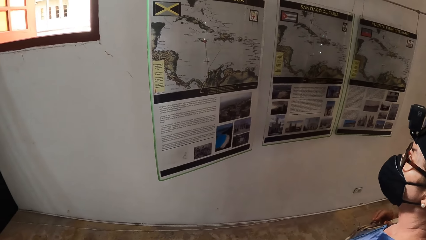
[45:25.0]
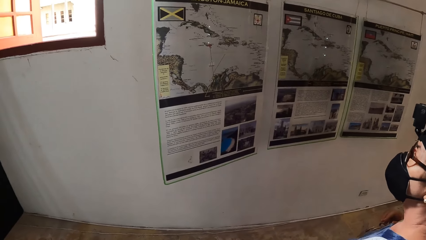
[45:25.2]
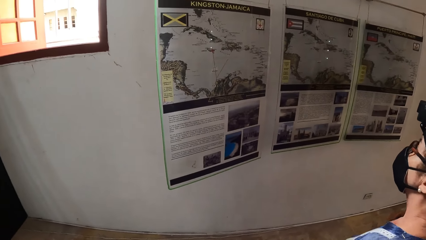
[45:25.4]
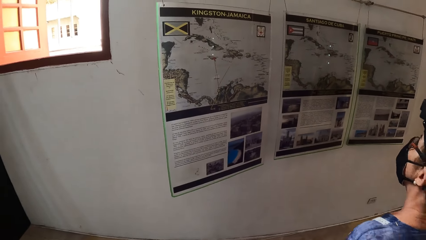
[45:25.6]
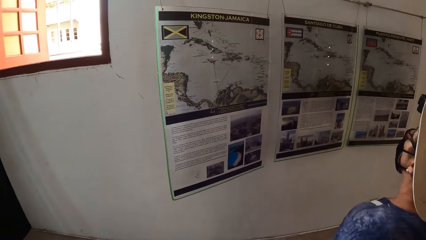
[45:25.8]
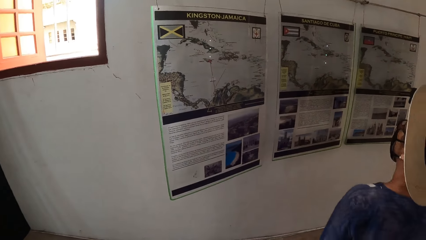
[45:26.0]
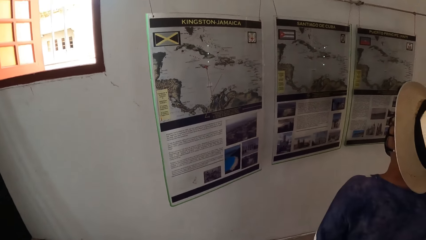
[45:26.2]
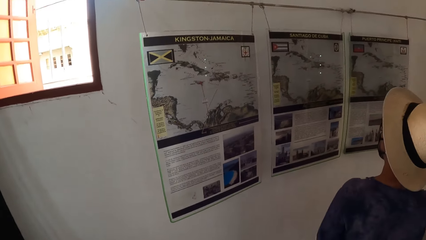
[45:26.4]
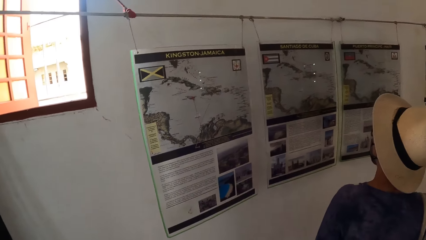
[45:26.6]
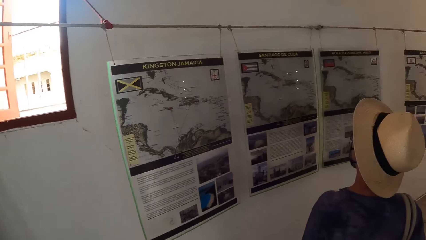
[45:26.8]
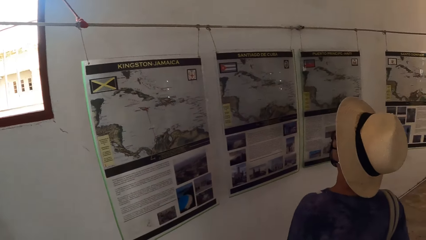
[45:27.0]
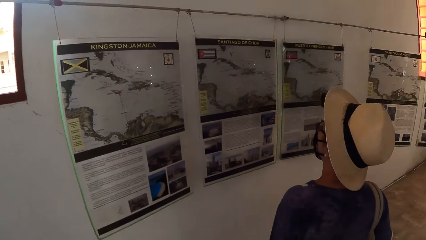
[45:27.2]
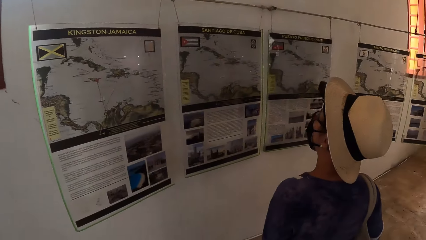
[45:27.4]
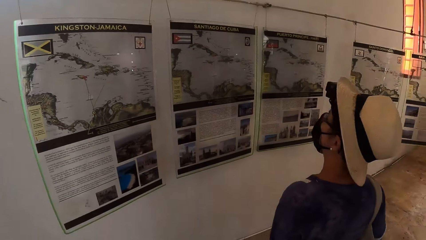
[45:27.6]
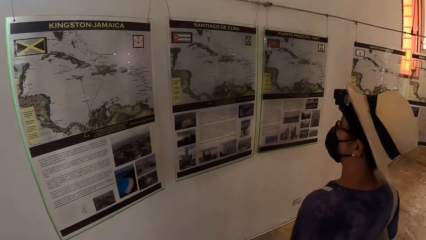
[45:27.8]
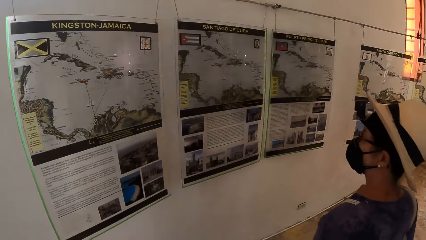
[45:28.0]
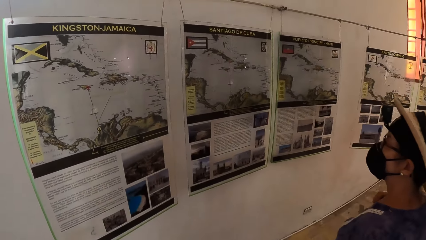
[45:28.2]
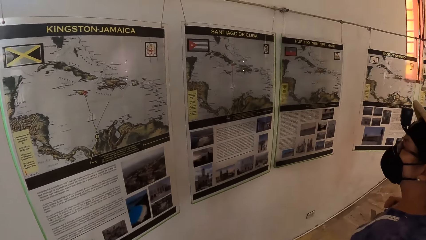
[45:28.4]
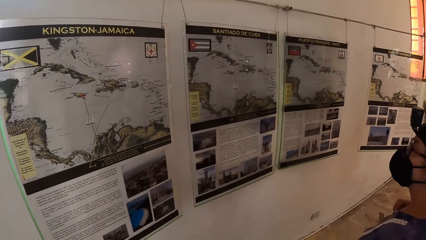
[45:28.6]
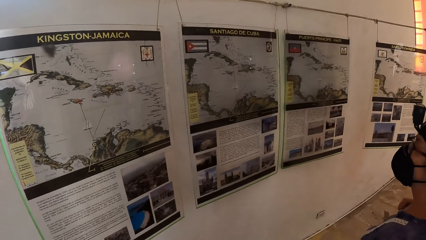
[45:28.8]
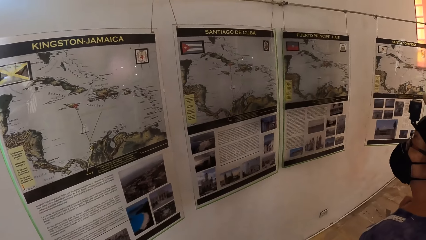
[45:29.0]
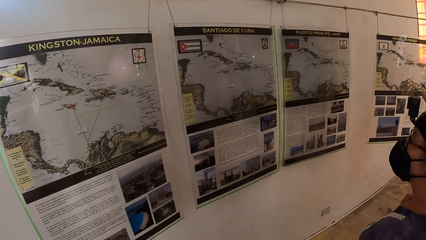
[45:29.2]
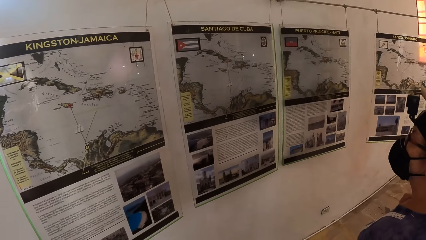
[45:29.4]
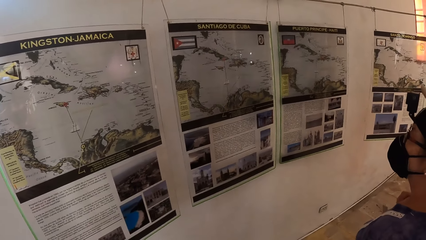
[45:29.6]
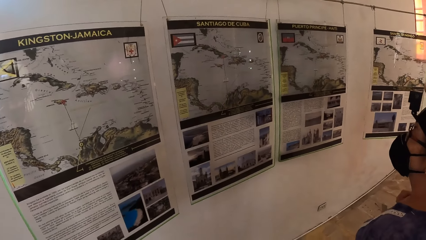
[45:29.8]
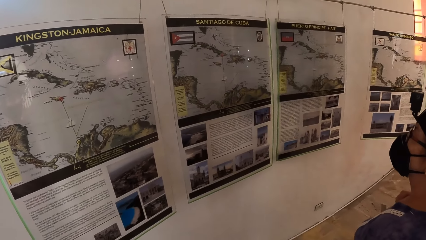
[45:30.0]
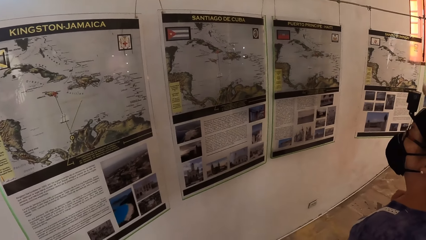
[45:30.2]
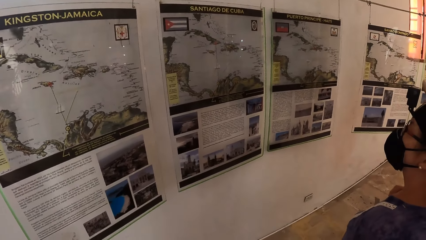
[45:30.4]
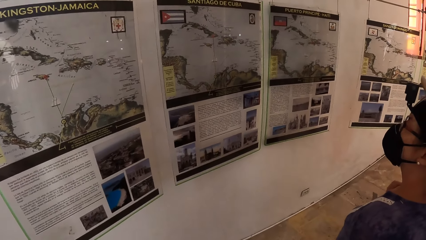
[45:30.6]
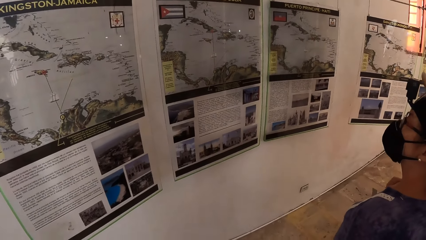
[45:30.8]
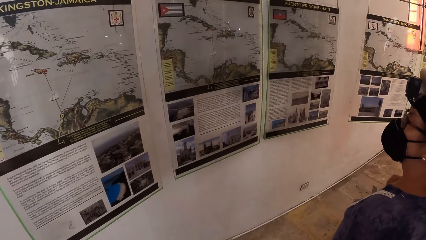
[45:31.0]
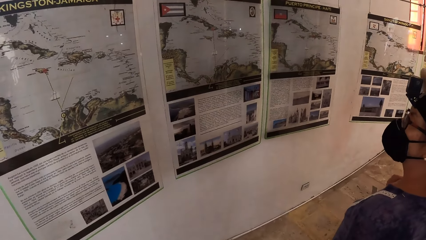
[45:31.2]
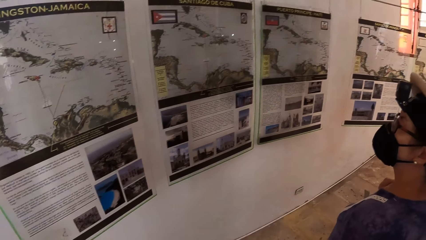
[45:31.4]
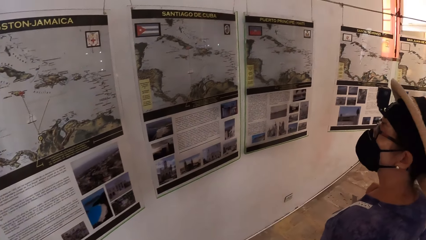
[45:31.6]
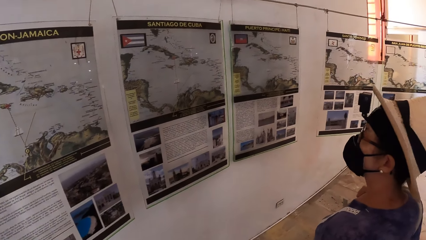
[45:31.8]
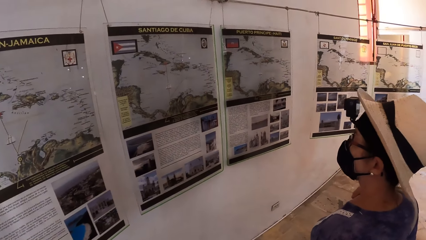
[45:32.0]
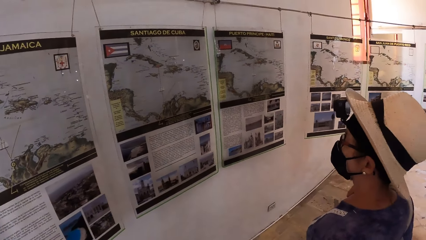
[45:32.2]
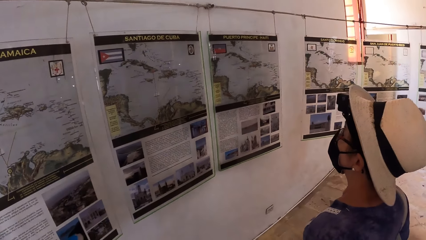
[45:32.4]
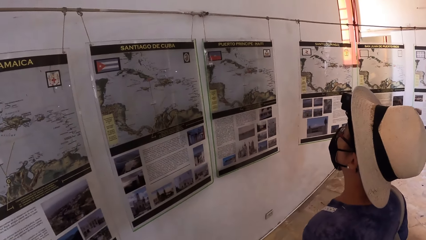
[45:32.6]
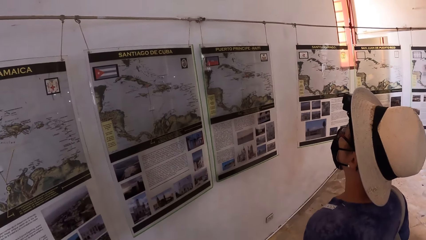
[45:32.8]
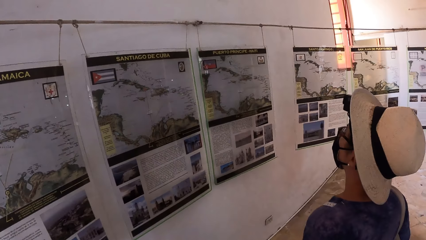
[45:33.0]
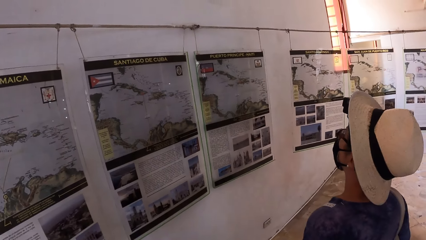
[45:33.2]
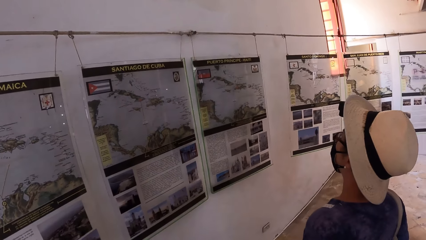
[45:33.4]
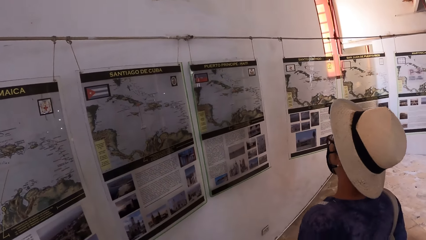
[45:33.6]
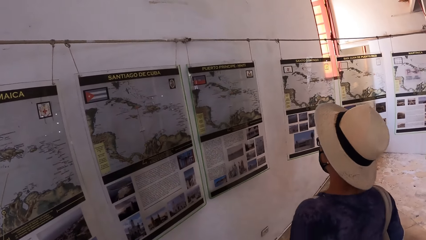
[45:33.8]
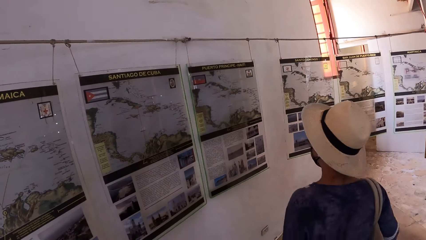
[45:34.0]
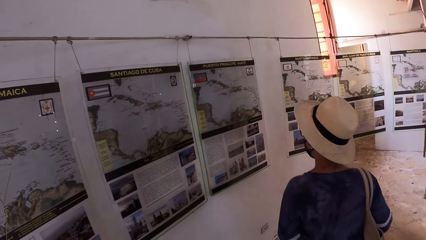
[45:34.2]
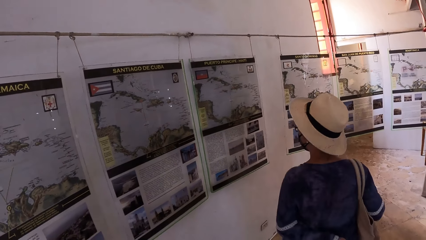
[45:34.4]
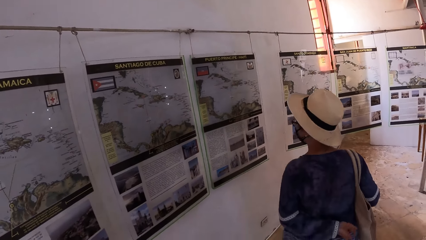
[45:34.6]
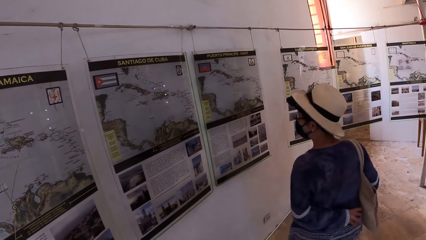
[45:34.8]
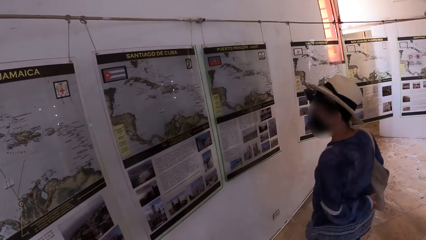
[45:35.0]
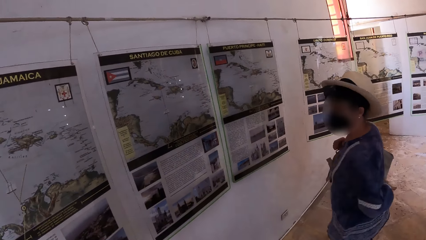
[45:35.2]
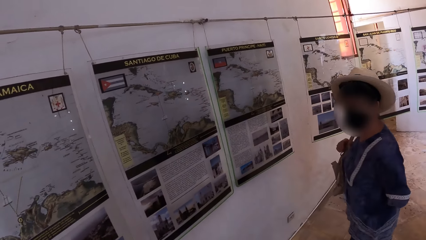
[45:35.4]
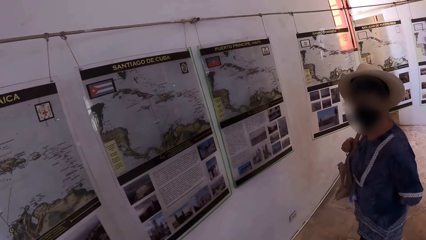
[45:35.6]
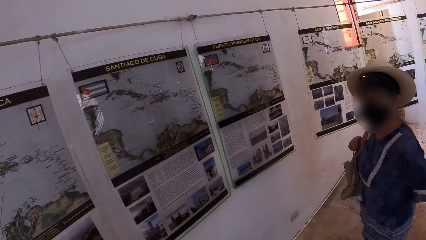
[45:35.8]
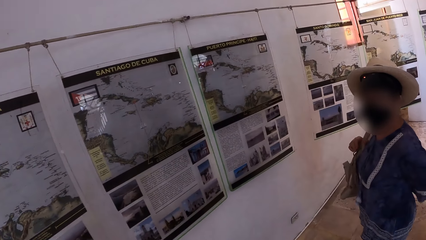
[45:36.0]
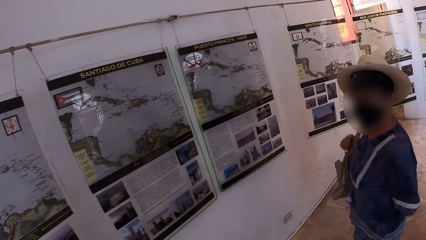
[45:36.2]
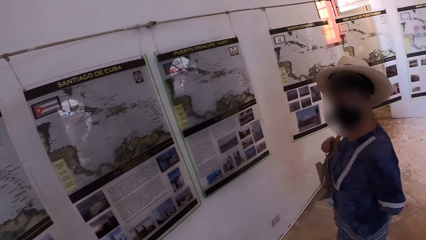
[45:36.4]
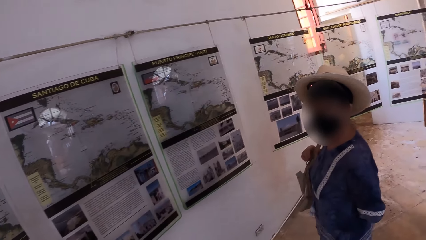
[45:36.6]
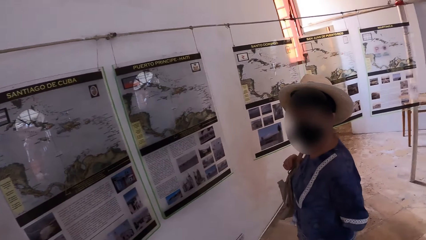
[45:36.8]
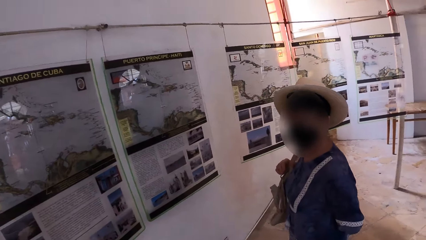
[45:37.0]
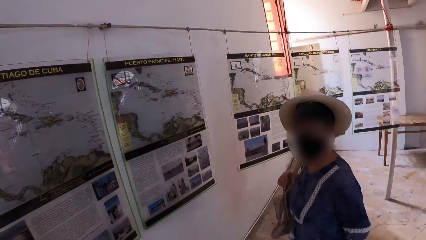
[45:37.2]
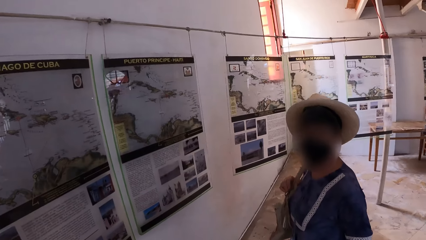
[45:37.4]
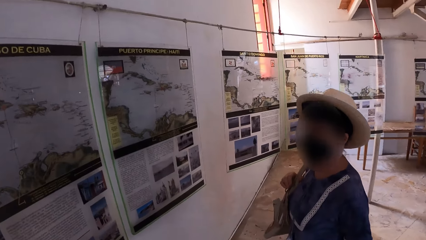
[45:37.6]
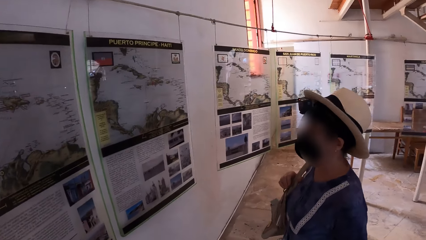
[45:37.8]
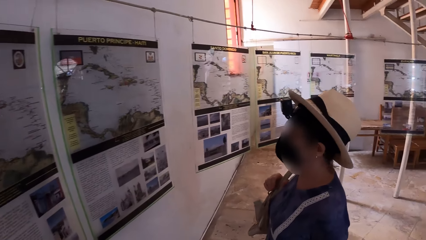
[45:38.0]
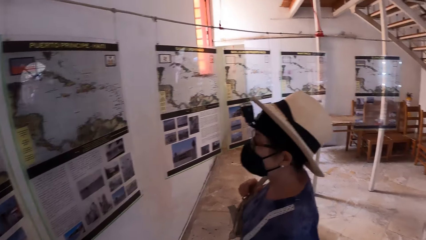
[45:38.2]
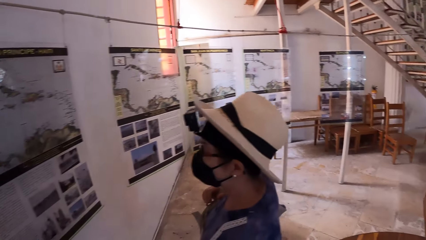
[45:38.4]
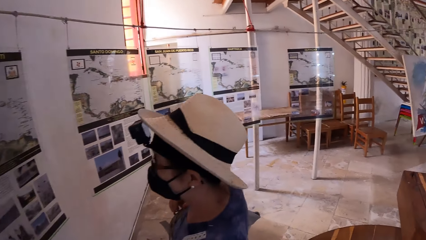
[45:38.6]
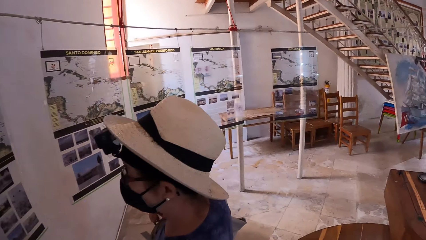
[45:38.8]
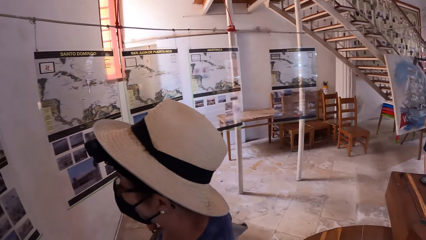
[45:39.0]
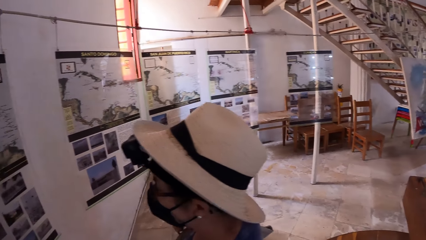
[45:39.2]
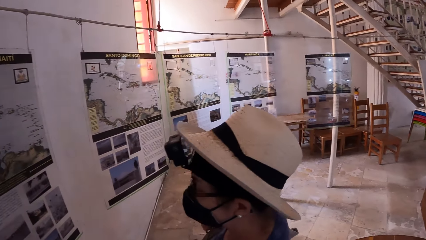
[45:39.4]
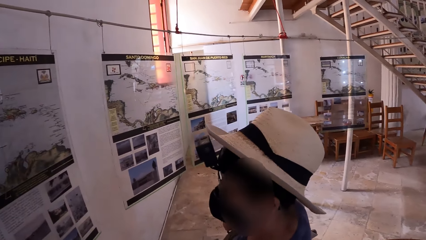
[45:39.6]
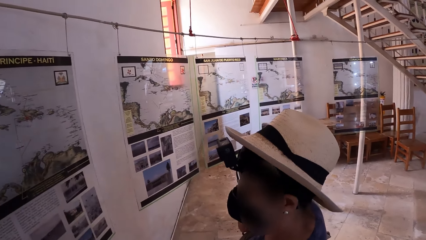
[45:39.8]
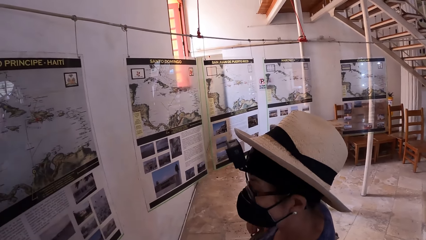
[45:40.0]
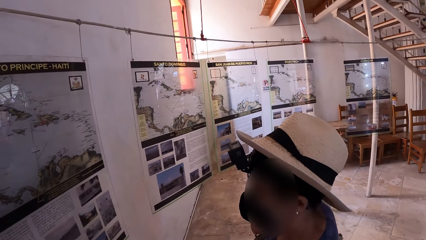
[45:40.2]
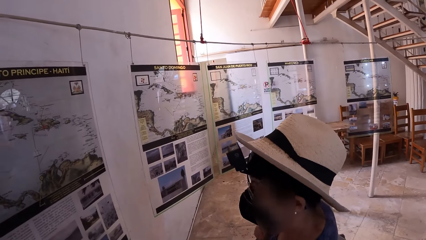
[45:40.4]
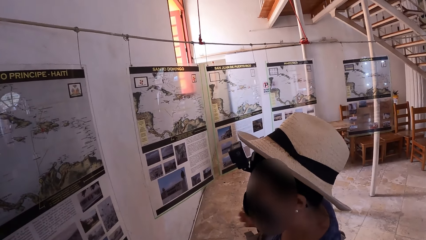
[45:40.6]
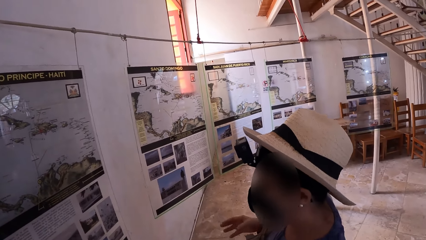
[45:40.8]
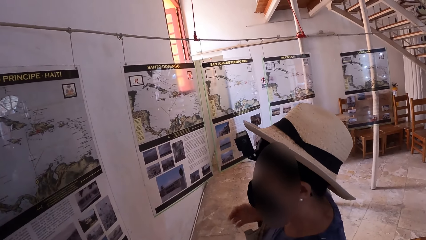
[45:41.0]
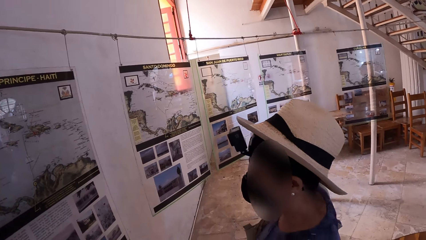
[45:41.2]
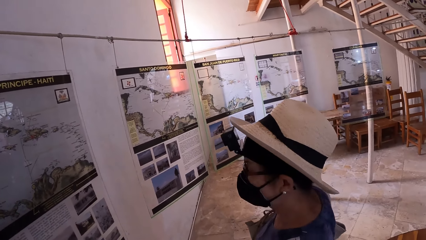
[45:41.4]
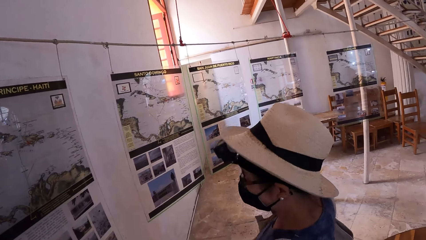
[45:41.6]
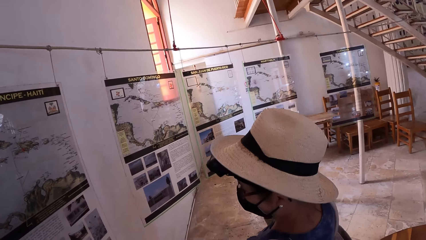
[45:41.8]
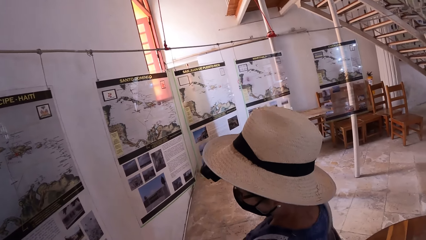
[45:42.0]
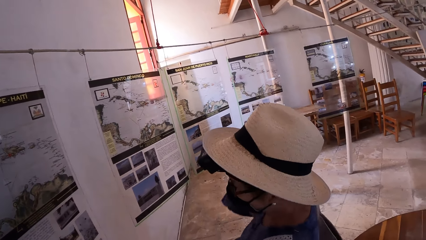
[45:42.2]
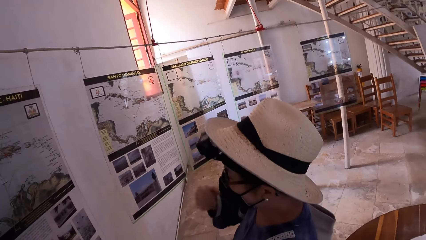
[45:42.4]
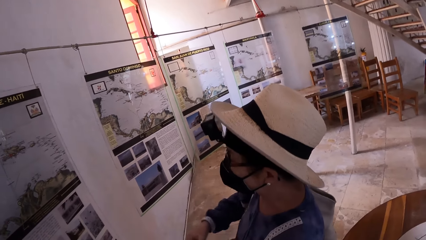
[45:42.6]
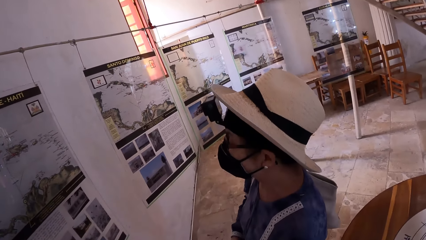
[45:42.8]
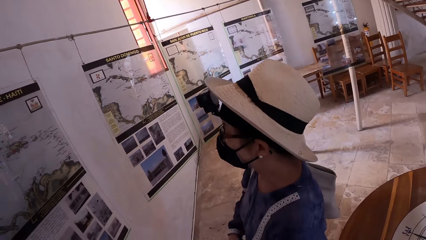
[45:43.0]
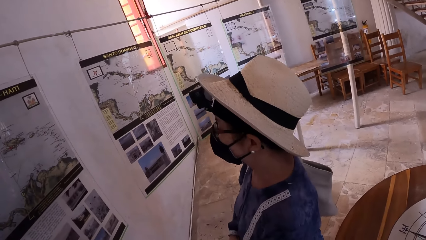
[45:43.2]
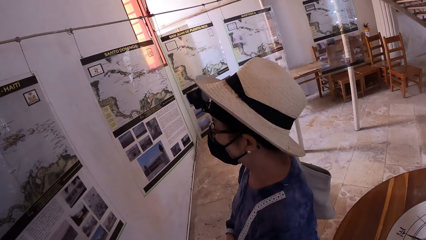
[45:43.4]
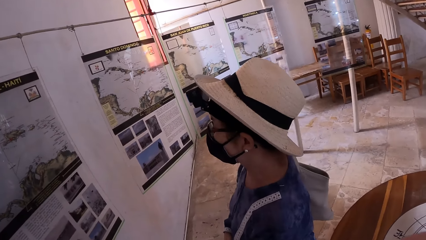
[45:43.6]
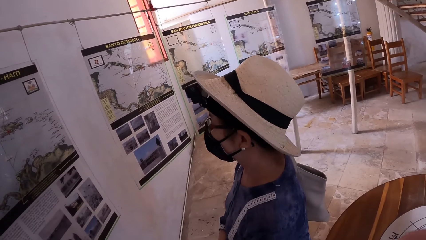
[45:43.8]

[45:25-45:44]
The camera wearer stares at maps. They interact with the woman. The woman adjusts her bag on her right shoulder with her right hand.
